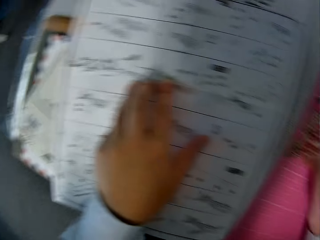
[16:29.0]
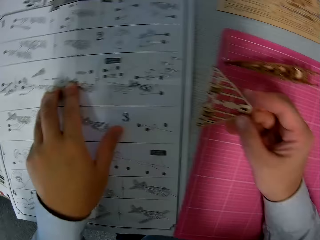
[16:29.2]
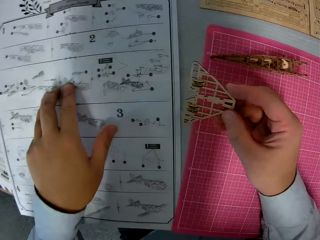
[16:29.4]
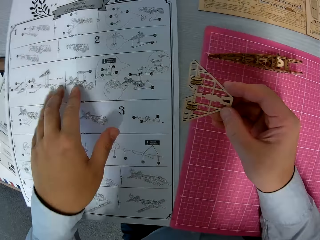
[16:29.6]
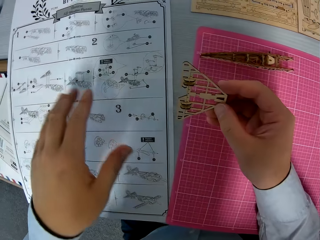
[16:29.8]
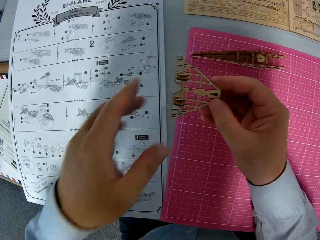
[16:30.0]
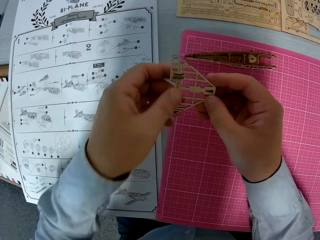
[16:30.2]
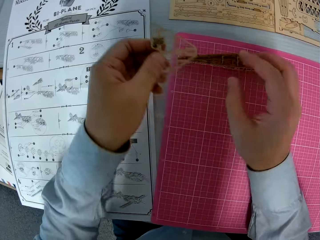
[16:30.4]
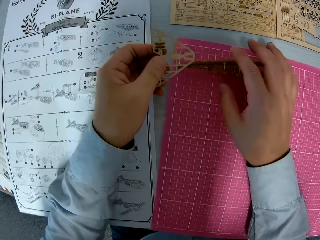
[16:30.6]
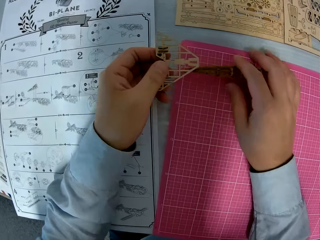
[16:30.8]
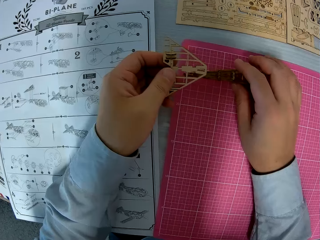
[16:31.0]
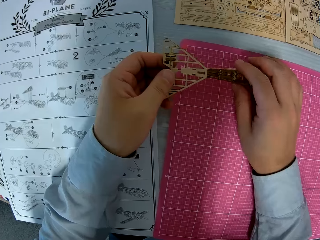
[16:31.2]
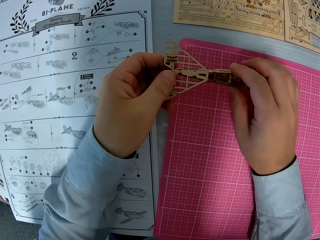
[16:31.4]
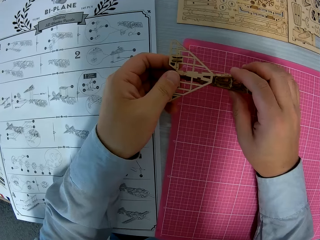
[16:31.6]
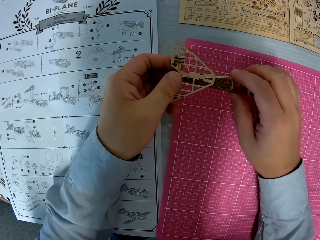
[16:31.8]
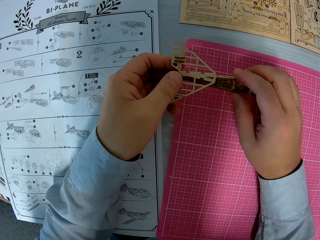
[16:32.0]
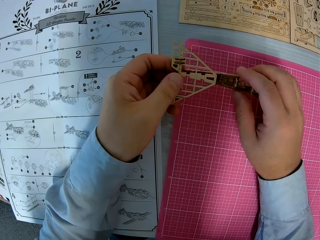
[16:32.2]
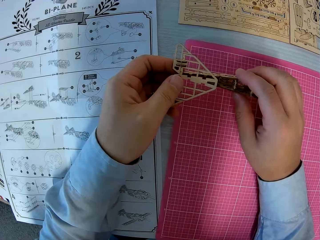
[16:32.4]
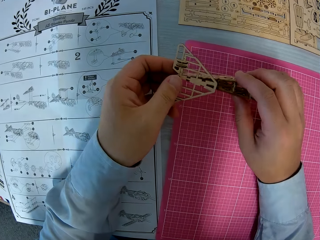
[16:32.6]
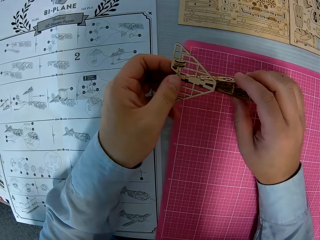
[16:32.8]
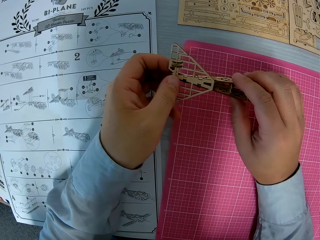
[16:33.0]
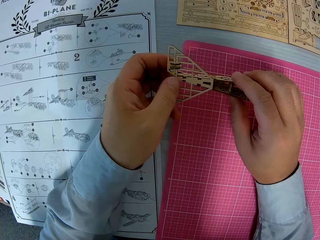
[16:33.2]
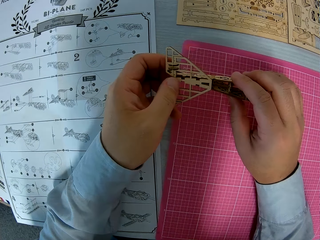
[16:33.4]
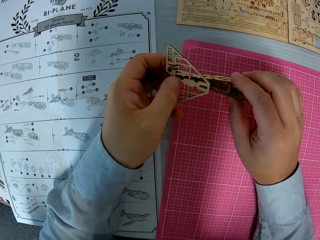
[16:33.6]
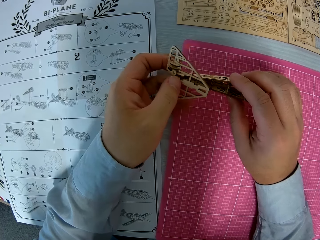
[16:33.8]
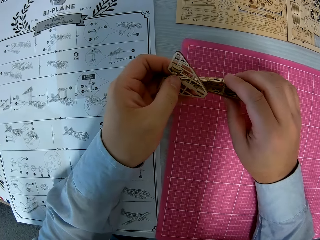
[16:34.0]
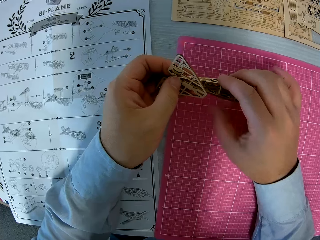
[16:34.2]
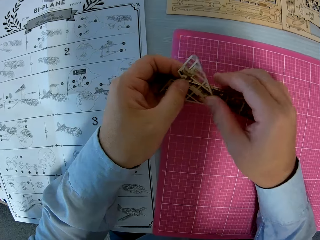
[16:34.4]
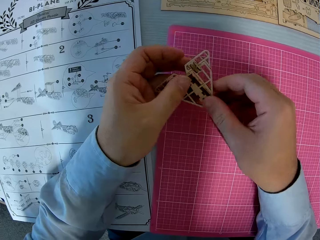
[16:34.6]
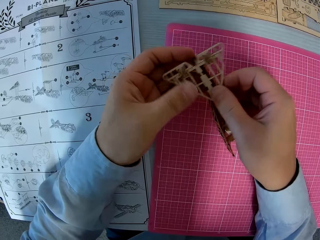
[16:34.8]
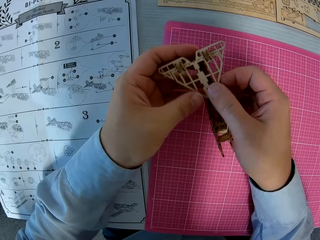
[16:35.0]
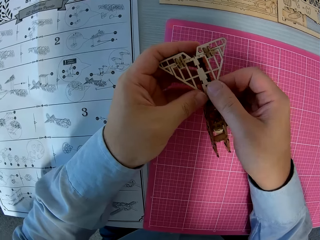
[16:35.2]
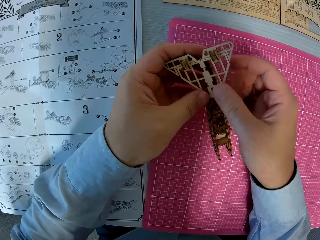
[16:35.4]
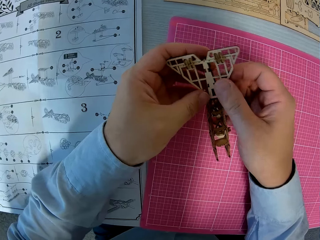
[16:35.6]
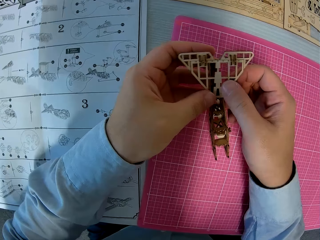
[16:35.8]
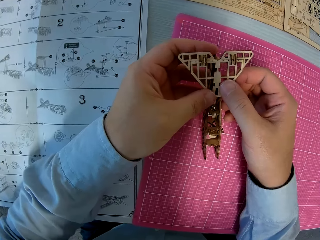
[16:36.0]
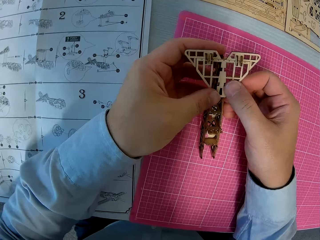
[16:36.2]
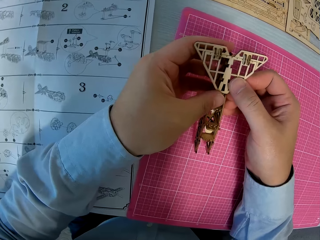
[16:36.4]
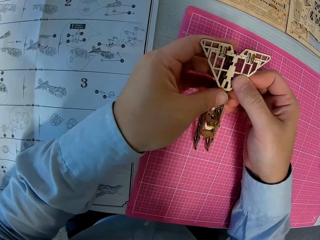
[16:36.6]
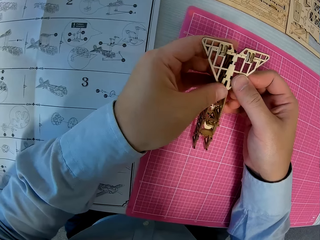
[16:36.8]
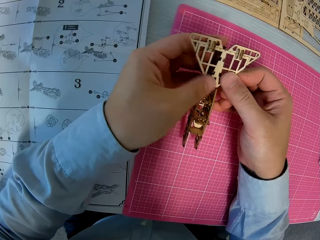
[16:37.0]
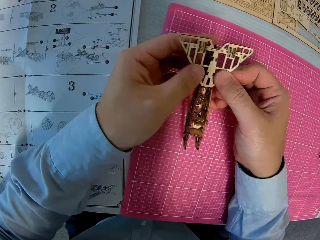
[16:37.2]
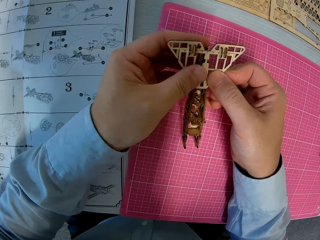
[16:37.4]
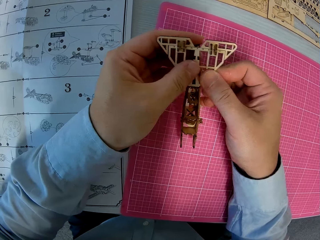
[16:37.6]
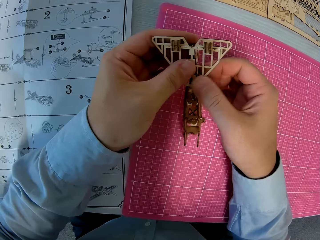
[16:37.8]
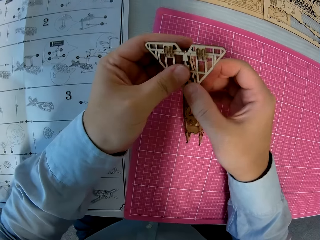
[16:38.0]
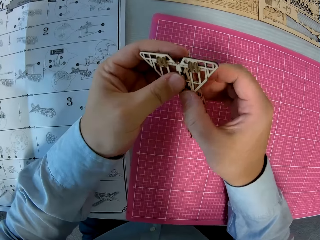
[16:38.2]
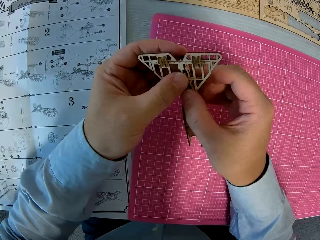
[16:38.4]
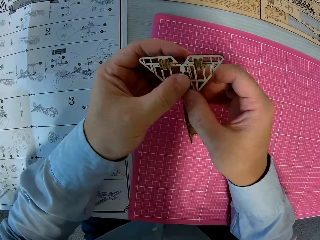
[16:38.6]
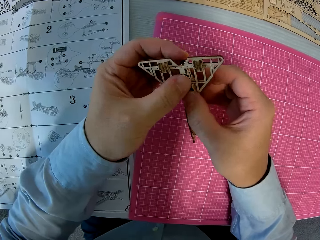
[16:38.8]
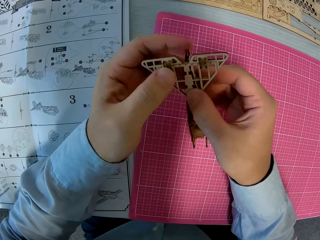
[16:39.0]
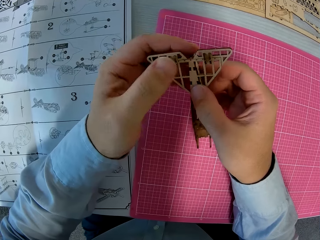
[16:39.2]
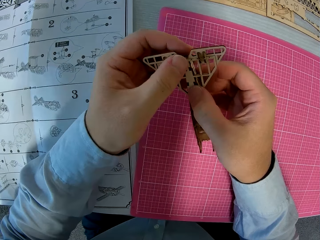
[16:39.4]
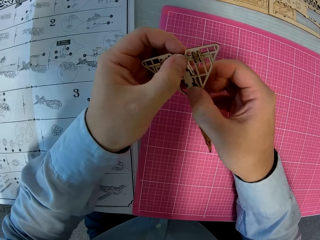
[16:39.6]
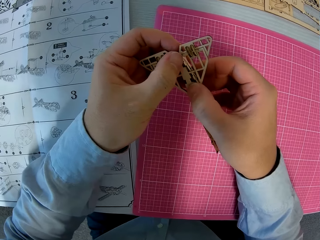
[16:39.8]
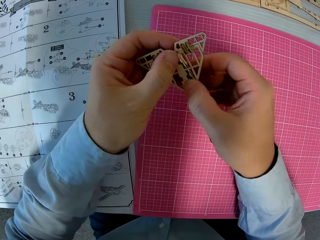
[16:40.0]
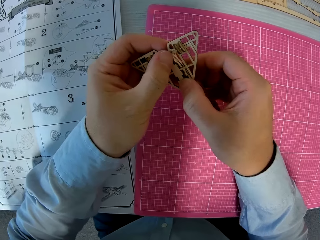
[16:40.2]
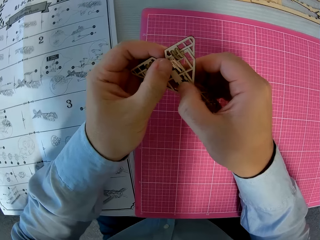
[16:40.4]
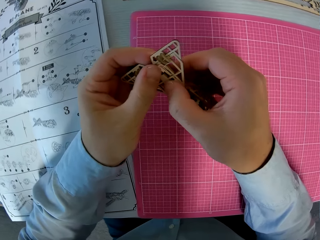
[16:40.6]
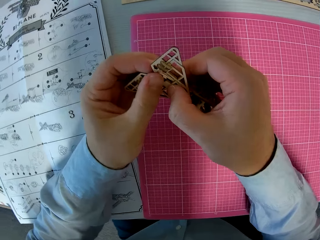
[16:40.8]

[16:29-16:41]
The camera wearer holds a piece of wooden puzzle. They pick a piece of paperwork from the table. They fix the paperwork together.

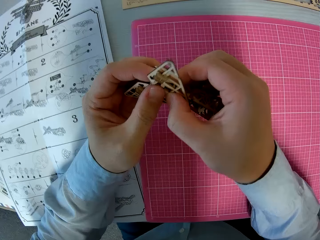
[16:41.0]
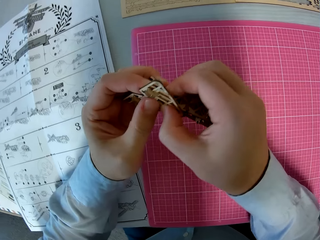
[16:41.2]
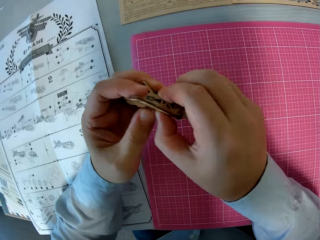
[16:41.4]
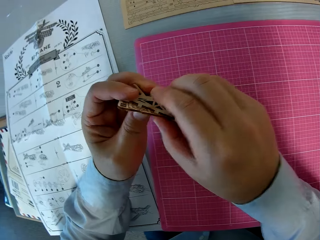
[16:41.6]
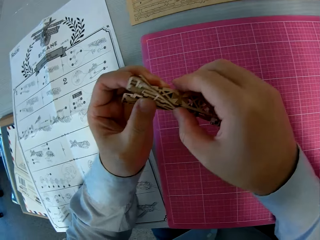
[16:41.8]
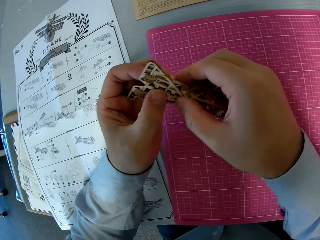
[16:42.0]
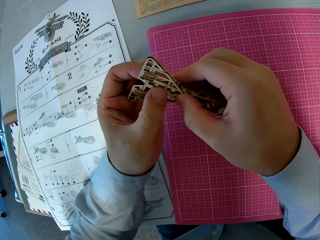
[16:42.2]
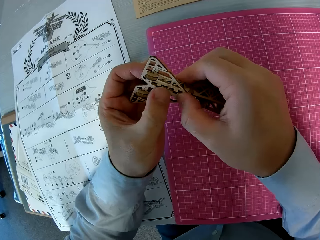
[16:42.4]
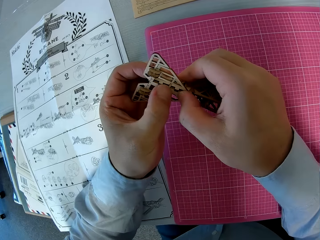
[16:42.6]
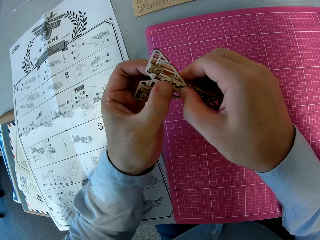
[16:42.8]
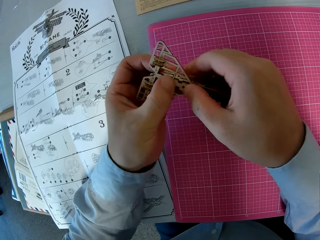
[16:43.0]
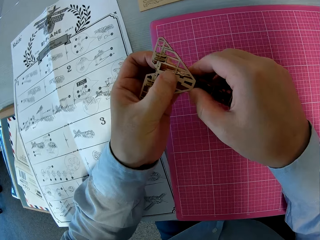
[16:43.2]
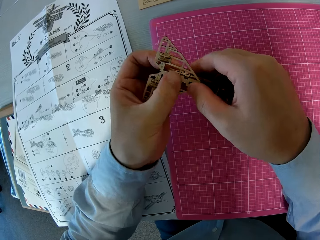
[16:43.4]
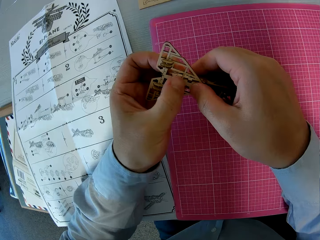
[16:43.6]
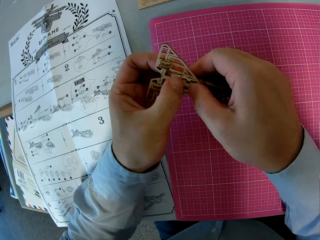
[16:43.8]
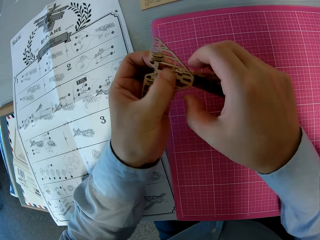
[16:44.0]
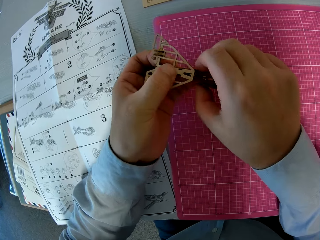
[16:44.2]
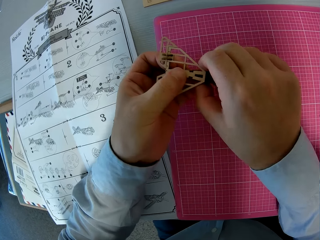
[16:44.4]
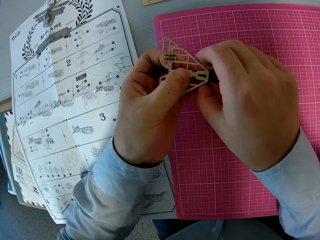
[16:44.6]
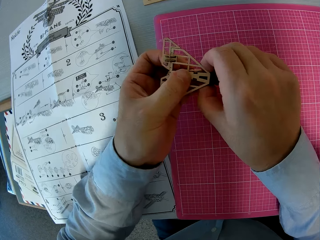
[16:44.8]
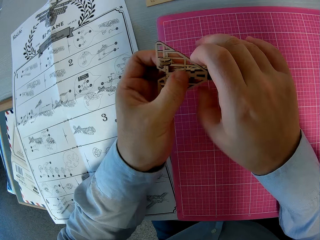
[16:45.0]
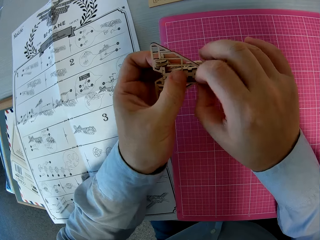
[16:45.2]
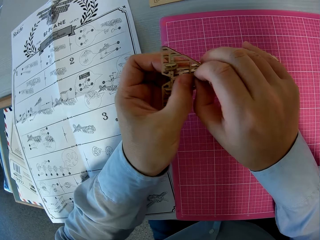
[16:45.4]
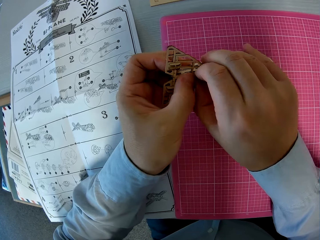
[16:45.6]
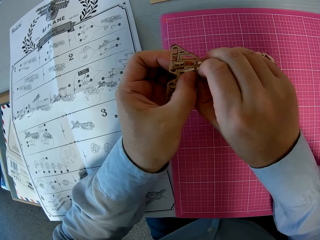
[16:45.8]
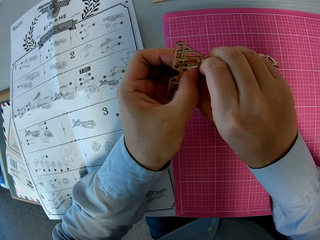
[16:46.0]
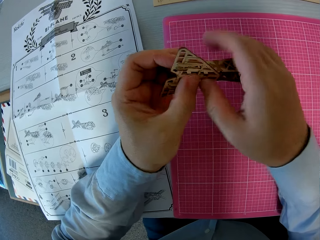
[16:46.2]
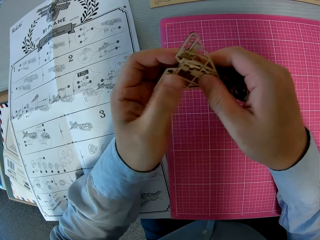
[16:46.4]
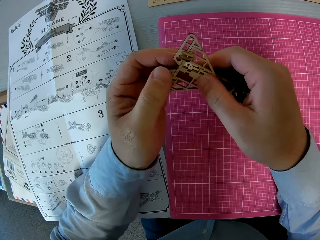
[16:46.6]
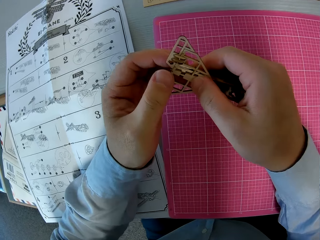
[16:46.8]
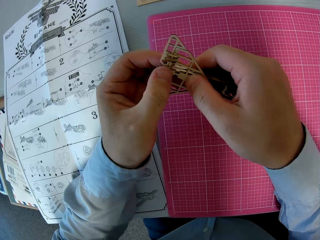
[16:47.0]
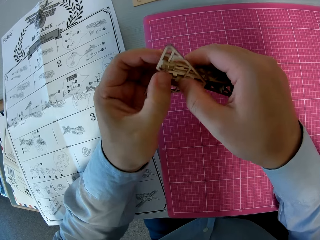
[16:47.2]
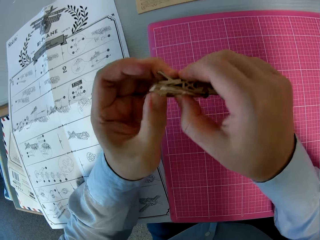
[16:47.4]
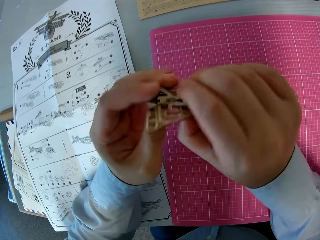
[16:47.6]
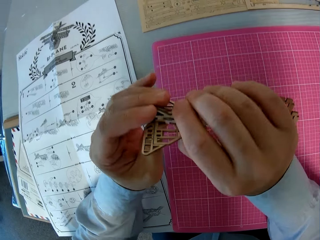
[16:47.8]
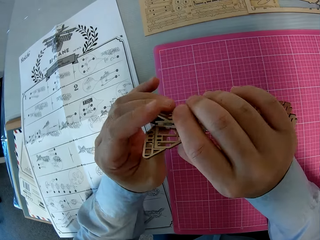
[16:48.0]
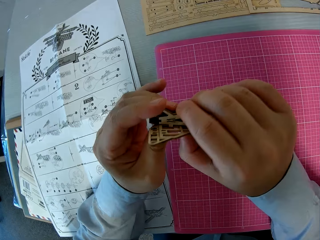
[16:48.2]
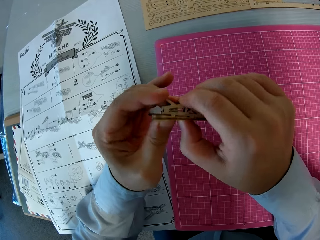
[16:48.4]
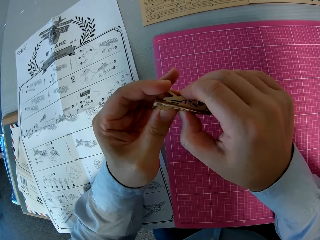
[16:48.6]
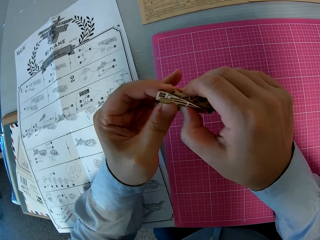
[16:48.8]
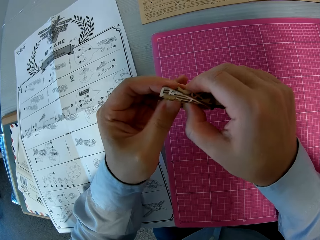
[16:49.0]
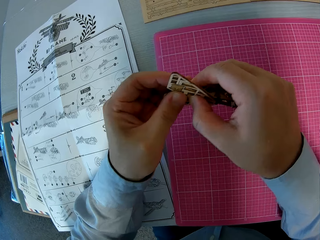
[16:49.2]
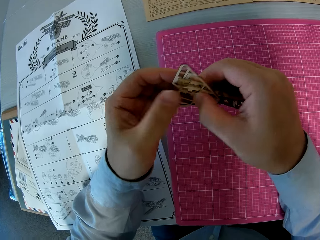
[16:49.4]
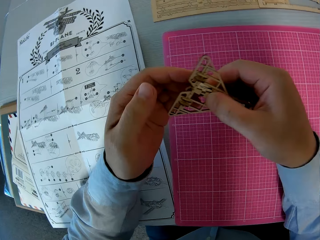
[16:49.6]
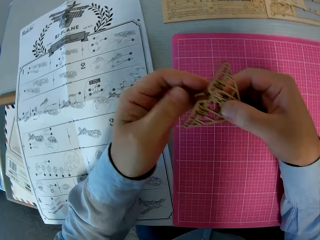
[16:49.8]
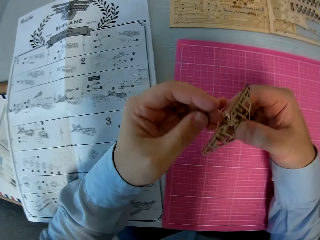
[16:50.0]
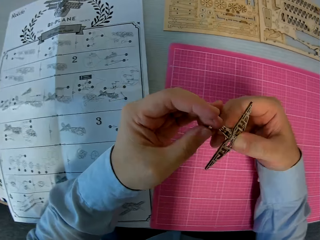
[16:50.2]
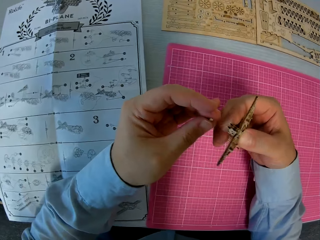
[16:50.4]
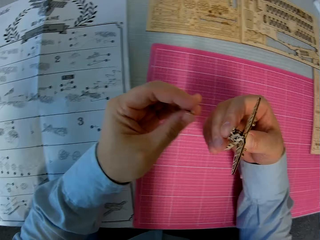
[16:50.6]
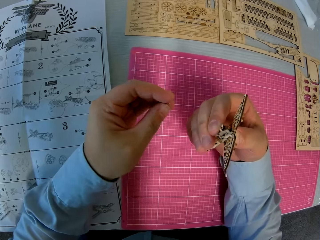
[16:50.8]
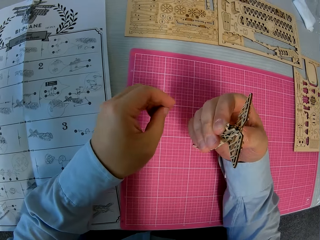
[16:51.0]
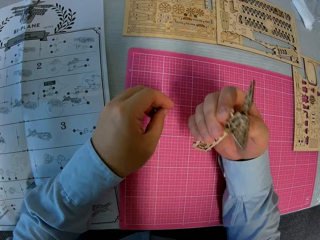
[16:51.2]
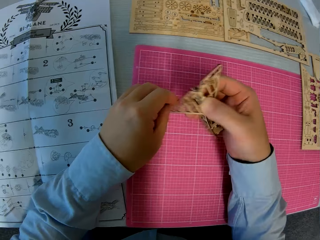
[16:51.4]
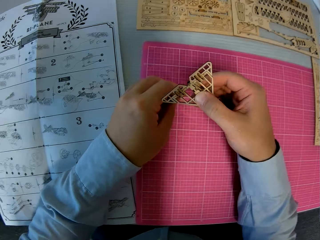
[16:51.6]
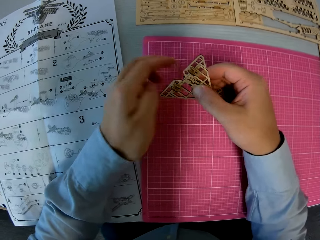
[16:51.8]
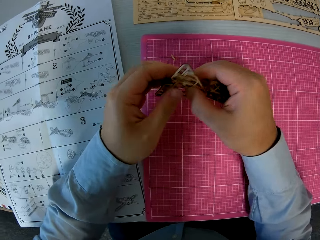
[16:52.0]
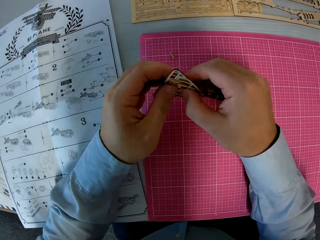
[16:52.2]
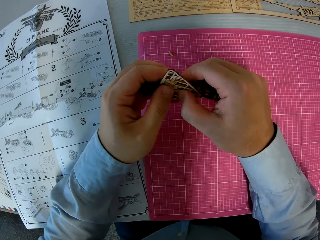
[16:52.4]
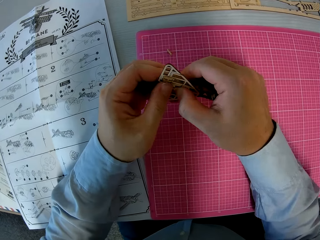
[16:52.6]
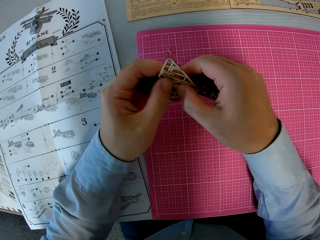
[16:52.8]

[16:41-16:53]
The camera wearer drops a piece of paperwork on the table.
